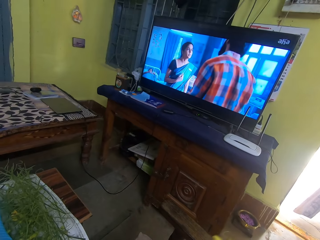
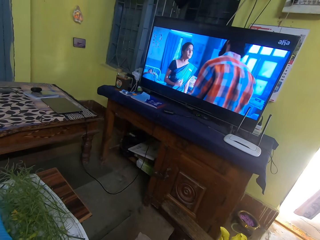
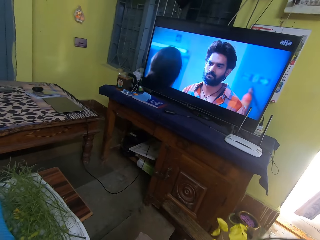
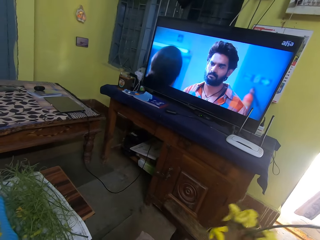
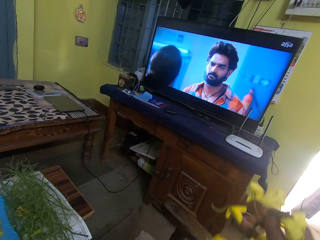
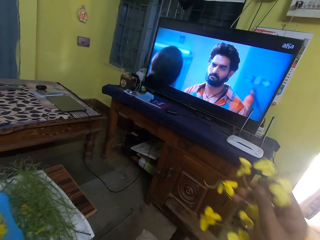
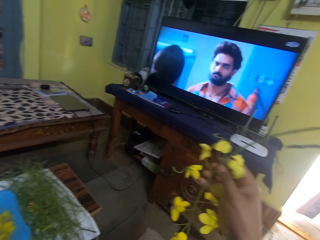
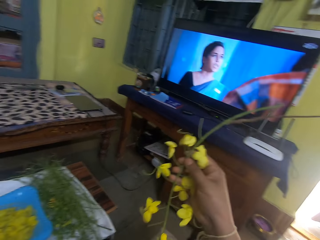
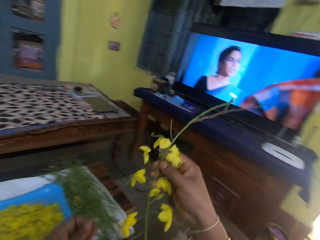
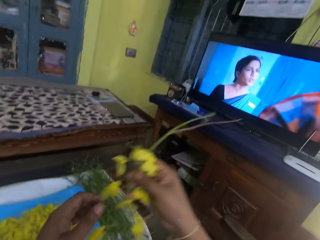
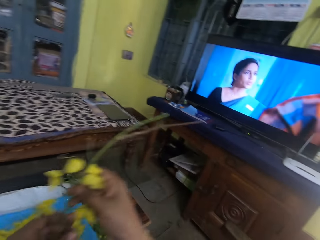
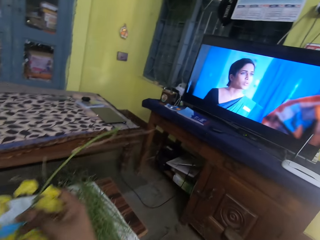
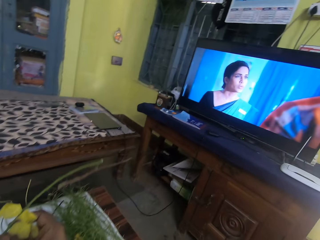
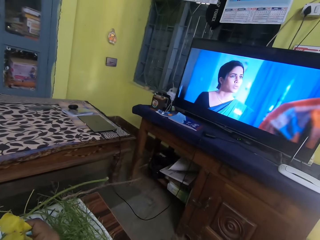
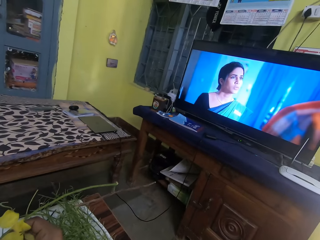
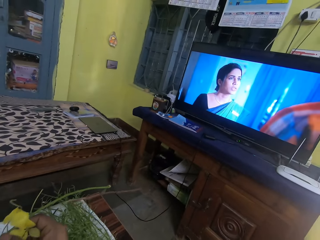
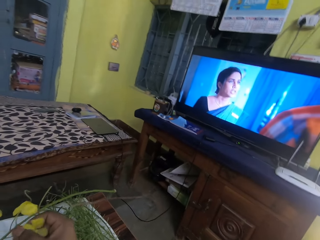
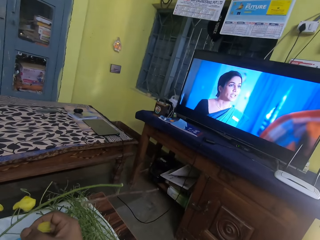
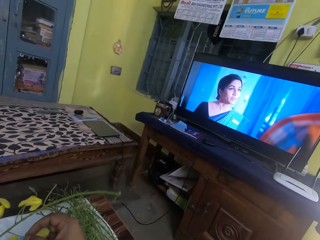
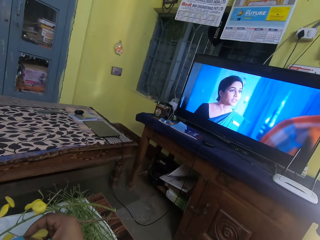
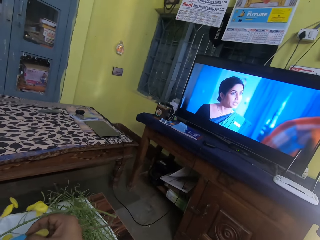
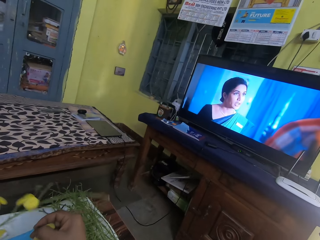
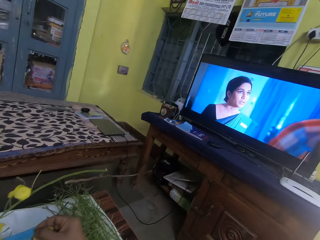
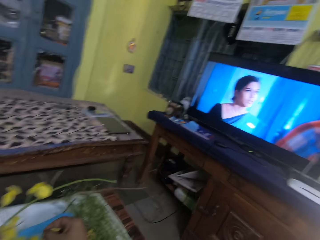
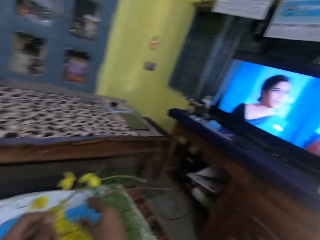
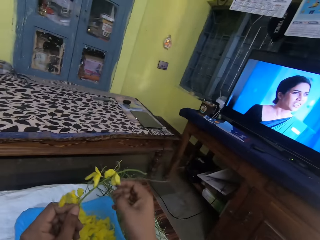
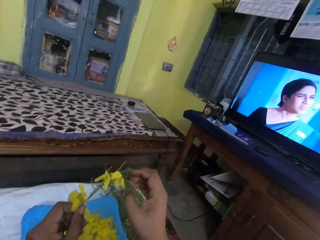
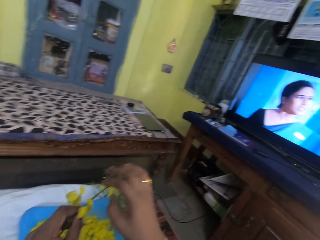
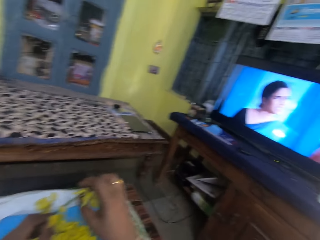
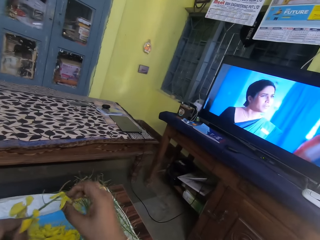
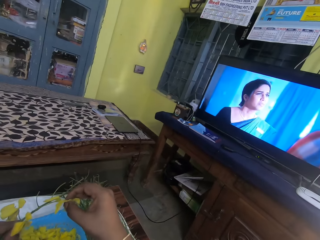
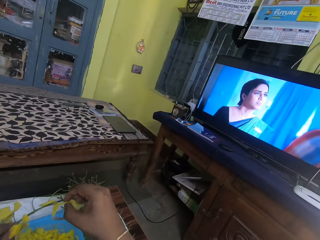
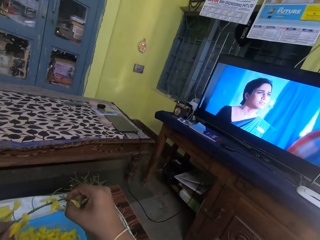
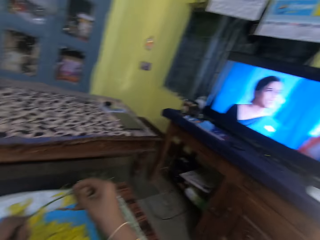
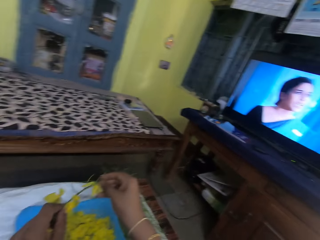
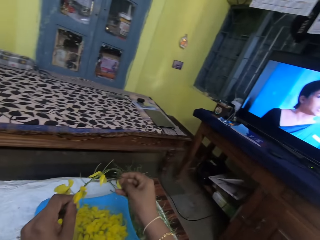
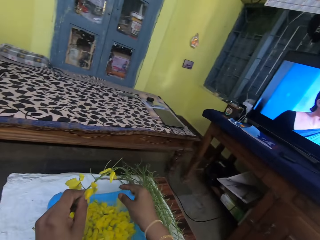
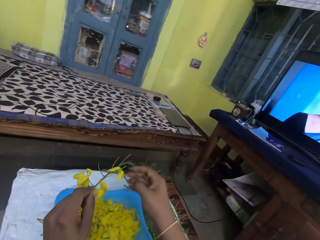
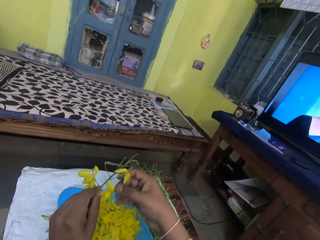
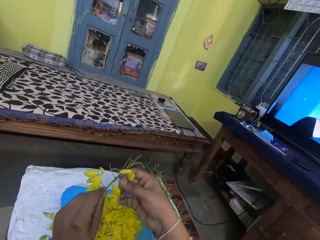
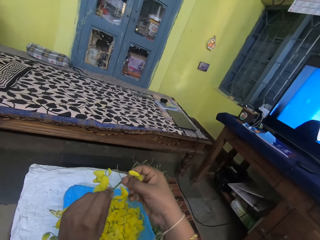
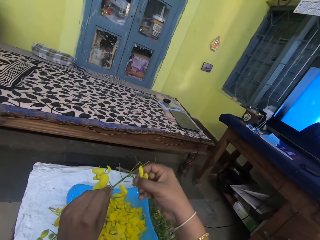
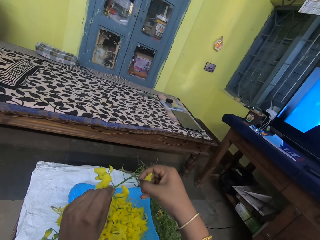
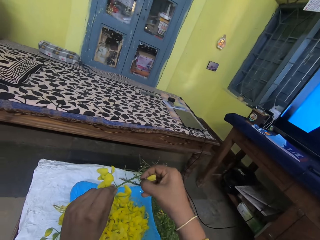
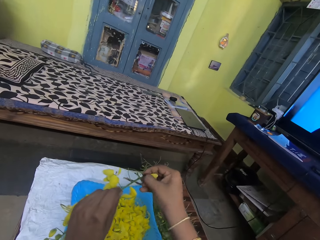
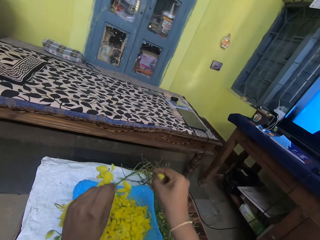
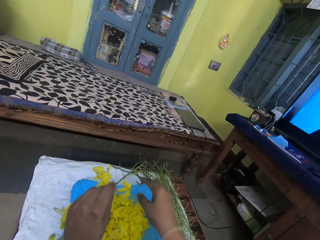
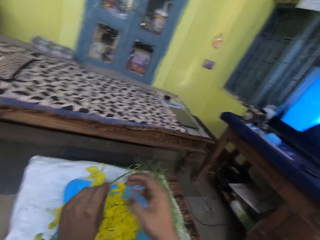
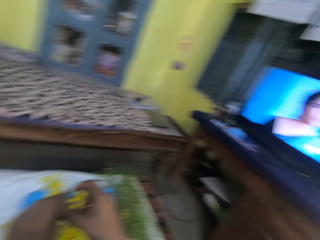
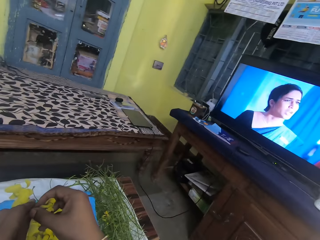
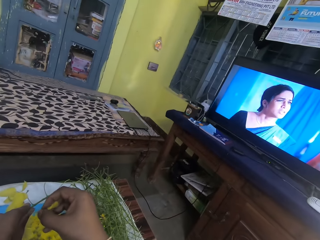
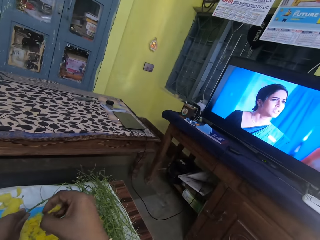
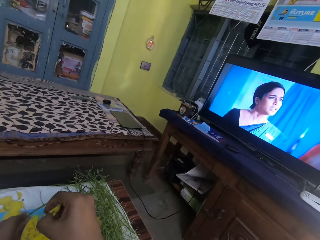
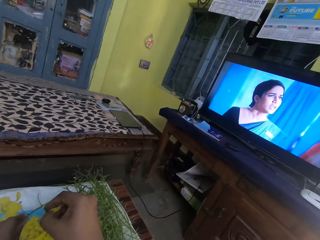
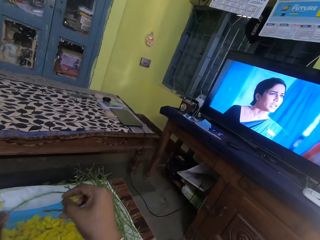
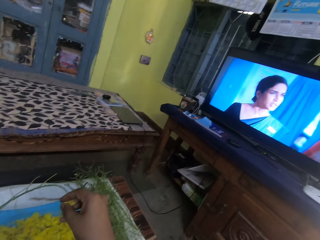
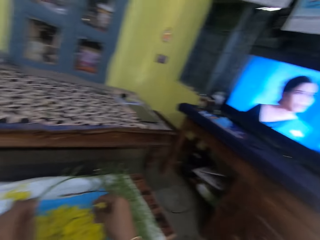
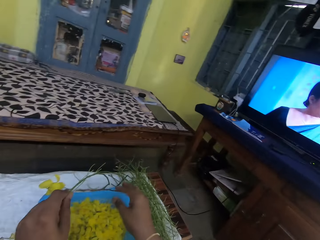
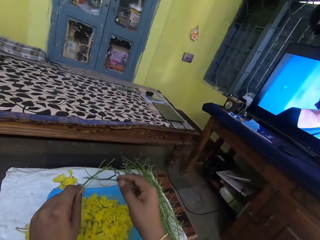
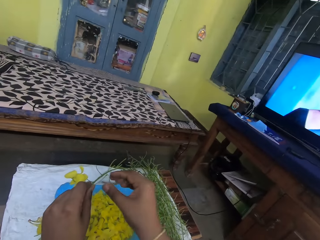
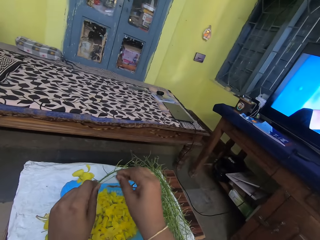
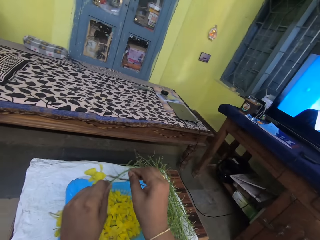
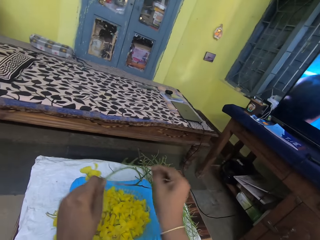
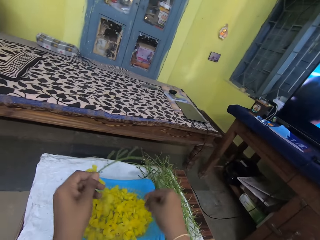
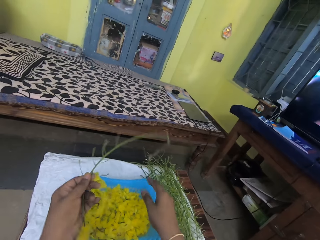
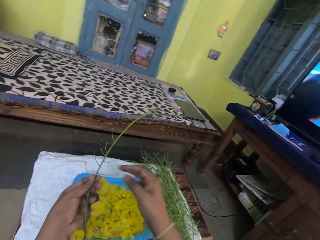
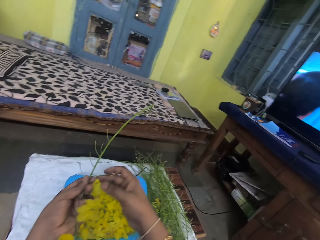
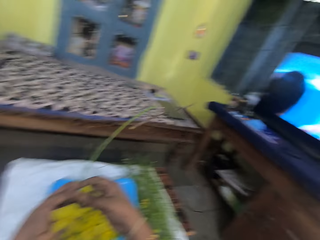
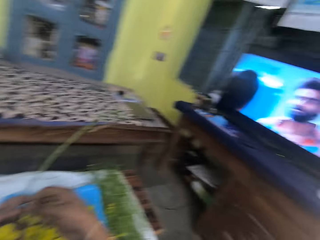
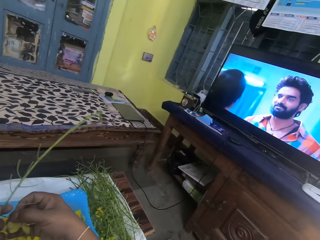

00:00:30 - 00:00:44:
The camera wearer moves the stalk. They remove the leaf from the stalk and drop the leaf in the plastic bowl. They remove the leaf from the stalk and drop the leaf in the bowl. They remove the leaf from the stalk and drop the leaf in the bowl. They remove the leaf from the stalk, break a twig, and drop the leaf or twig in the bowl.

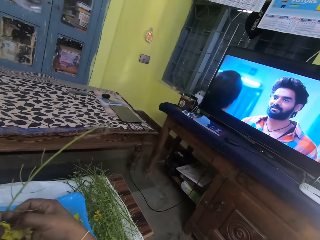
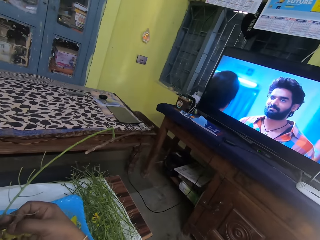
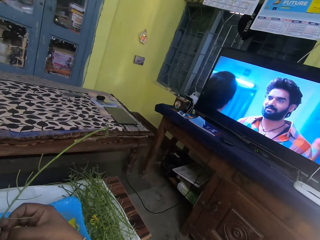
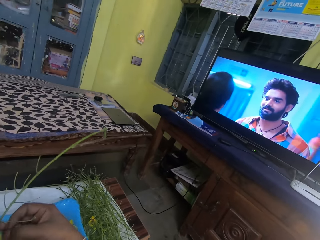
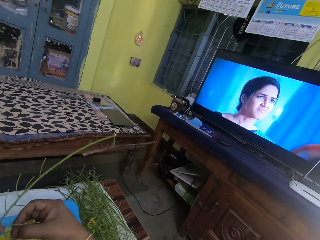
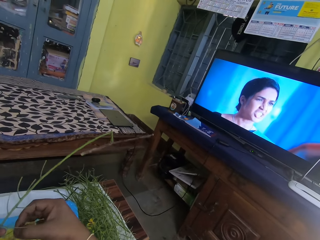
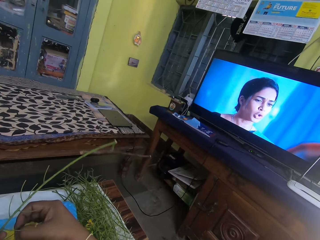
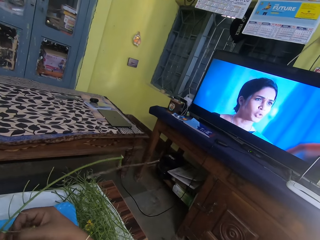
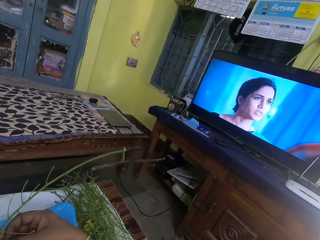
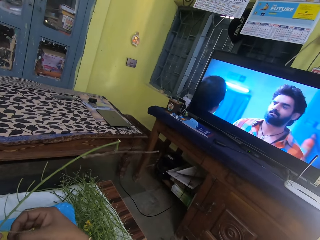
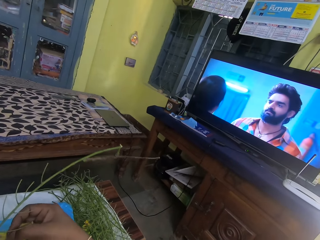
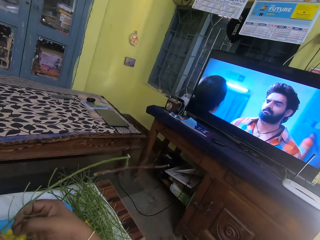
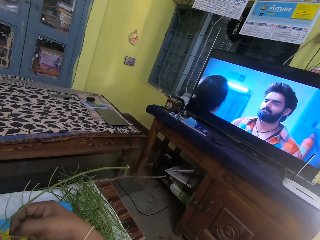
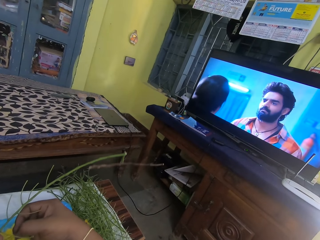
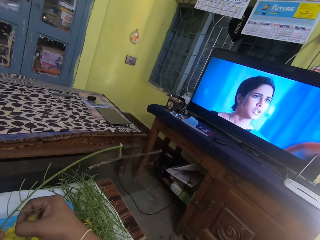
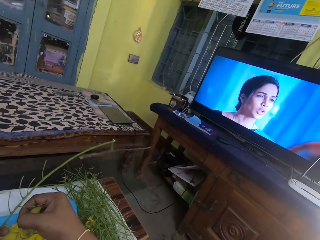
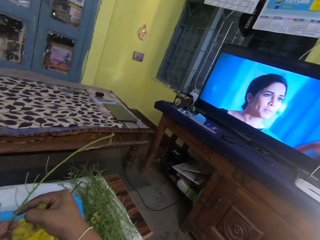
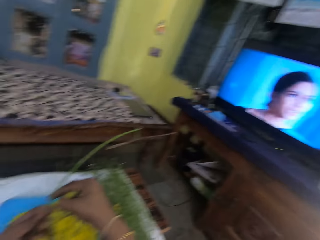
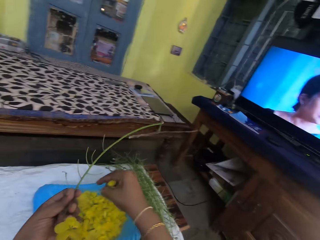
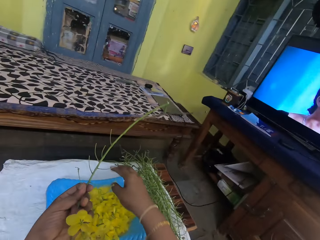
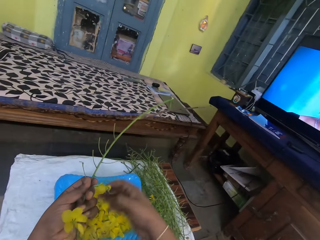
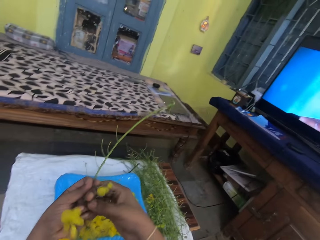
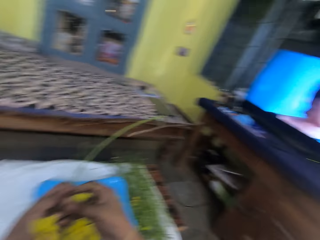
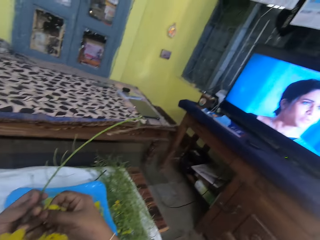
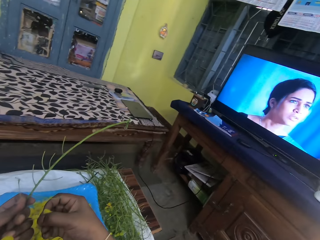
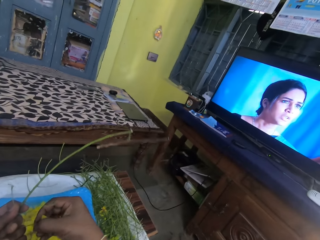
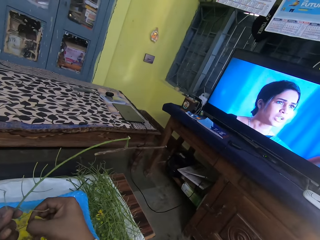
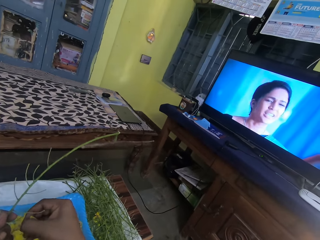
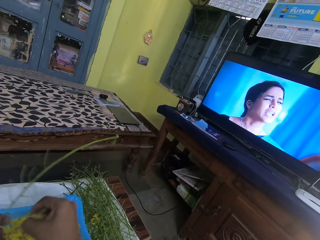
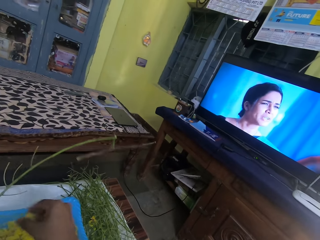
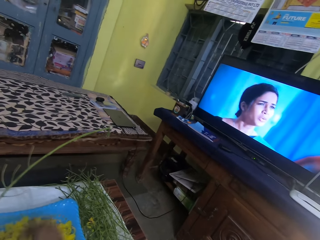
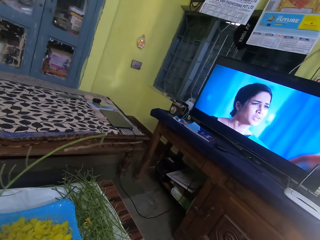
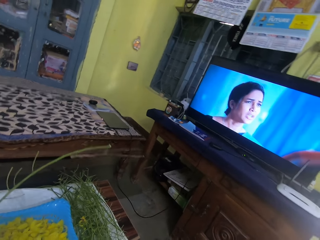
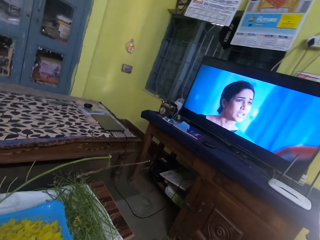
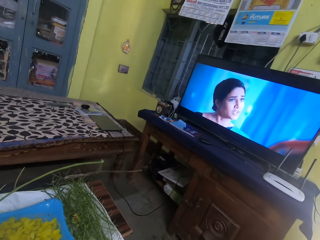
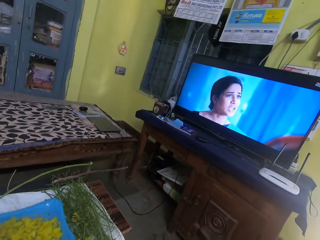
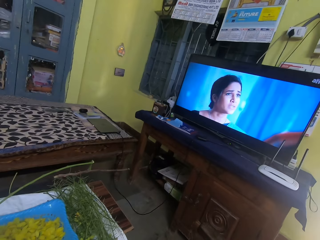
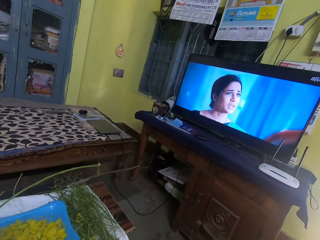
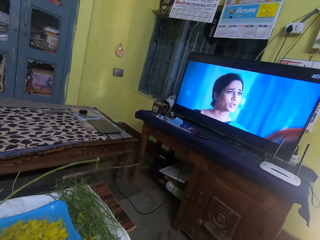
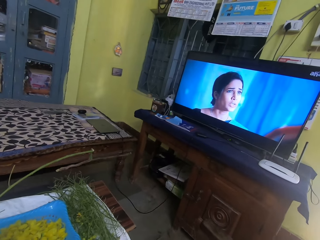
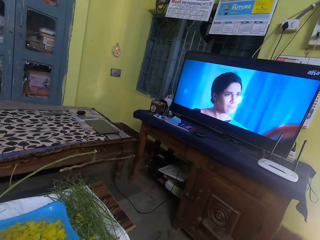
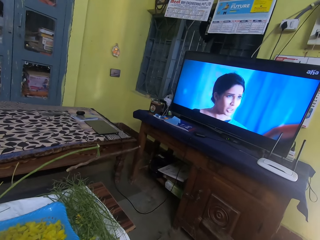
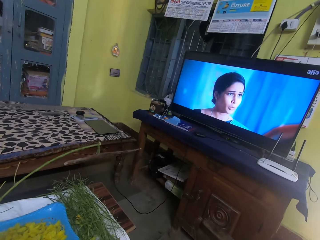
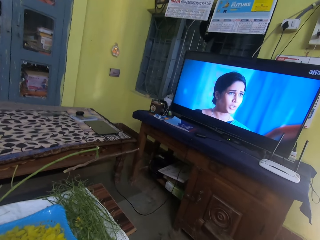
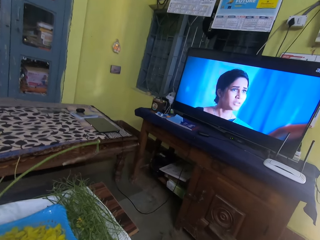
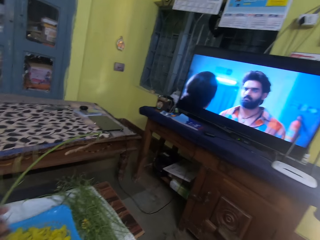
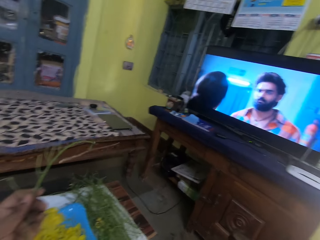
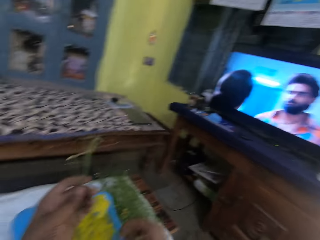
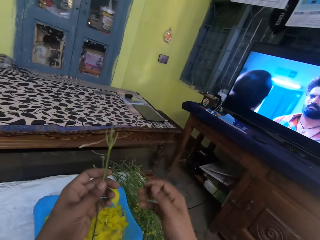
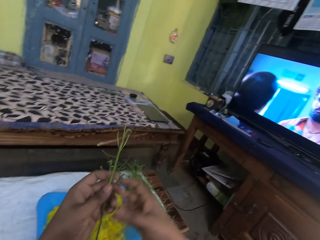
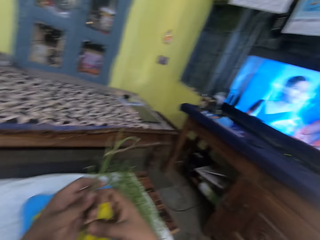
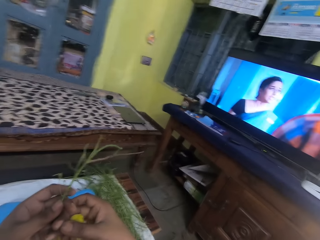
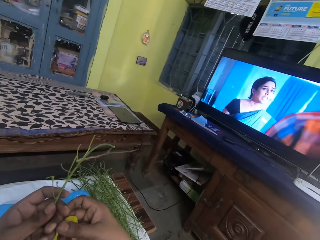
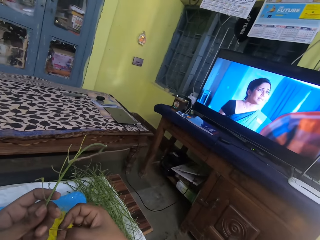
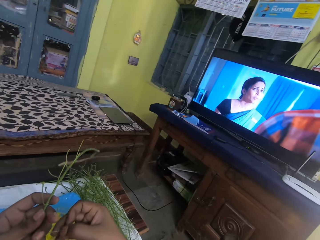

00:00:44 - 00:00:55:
The camera wearer removes the leaf from the stalk. They pluck a flower from a twig. They drop the leaf in the plastic bowl. They remove the leaf from the stalk and drop the leaf in the bowl.
